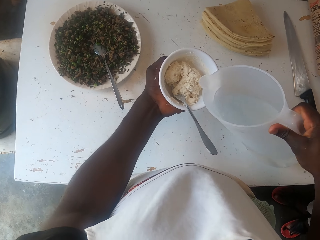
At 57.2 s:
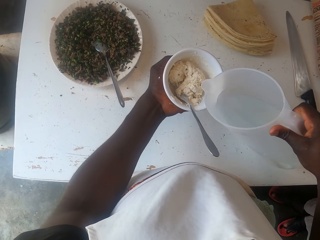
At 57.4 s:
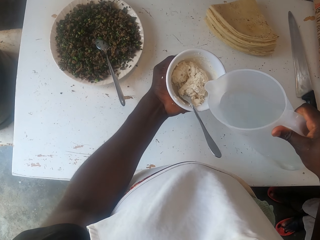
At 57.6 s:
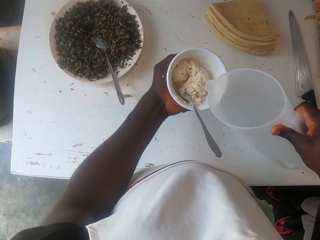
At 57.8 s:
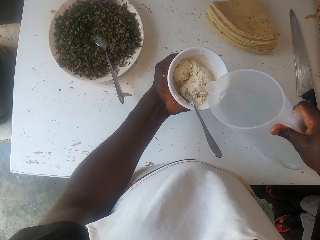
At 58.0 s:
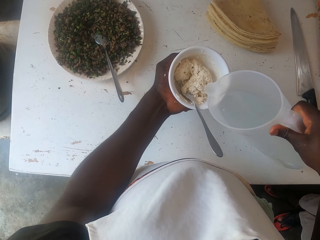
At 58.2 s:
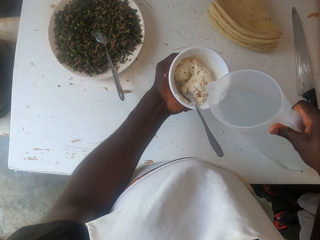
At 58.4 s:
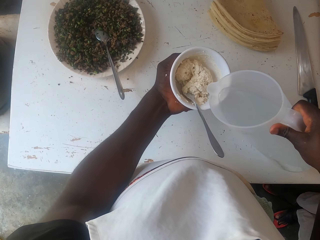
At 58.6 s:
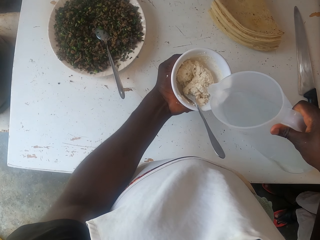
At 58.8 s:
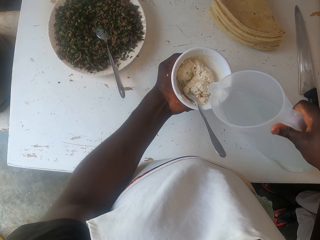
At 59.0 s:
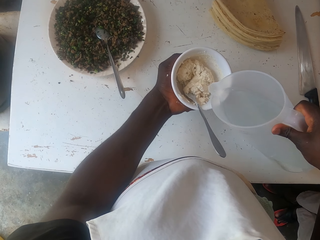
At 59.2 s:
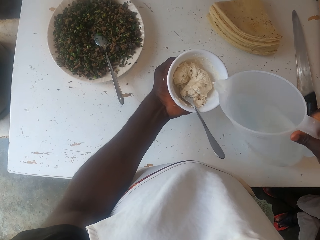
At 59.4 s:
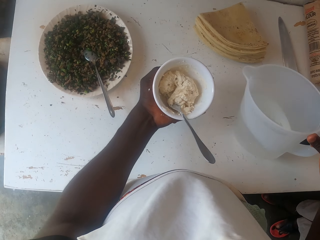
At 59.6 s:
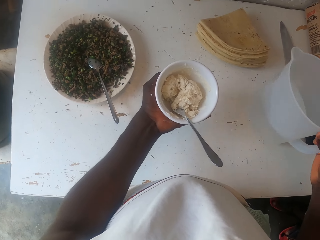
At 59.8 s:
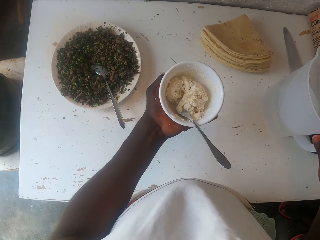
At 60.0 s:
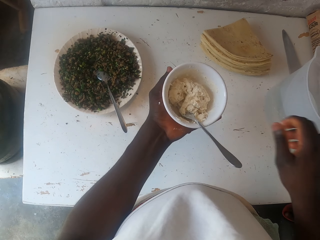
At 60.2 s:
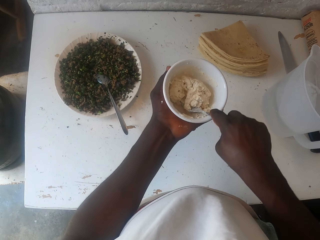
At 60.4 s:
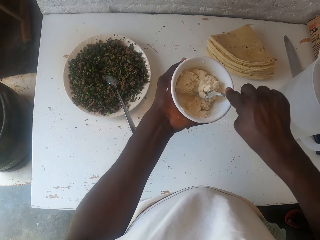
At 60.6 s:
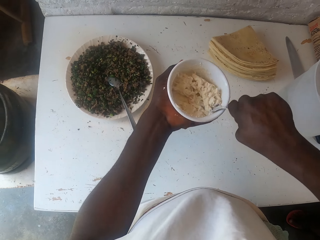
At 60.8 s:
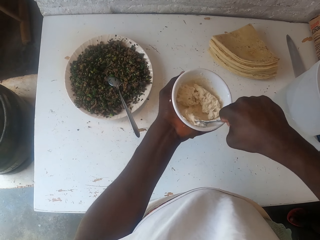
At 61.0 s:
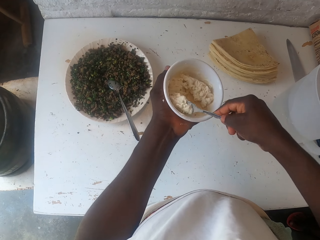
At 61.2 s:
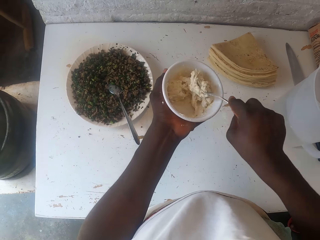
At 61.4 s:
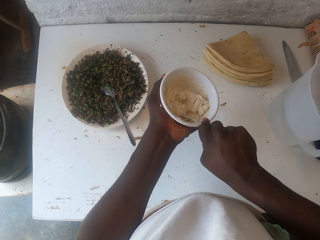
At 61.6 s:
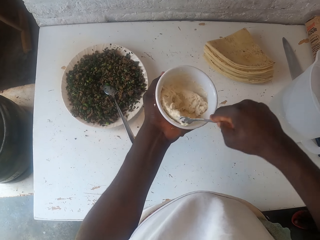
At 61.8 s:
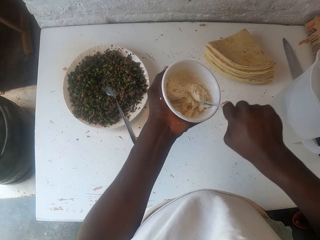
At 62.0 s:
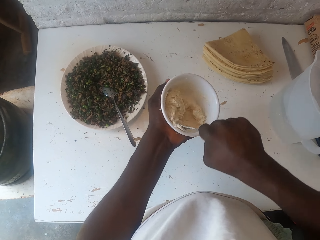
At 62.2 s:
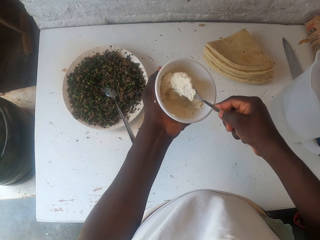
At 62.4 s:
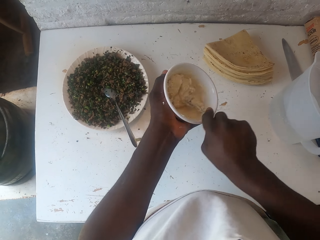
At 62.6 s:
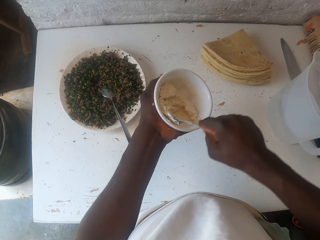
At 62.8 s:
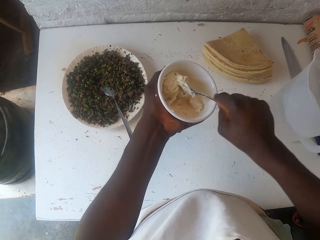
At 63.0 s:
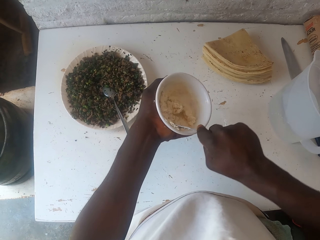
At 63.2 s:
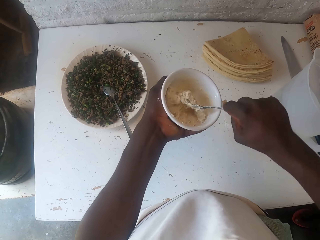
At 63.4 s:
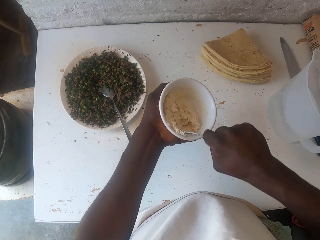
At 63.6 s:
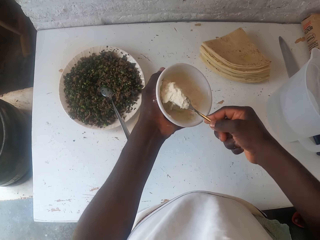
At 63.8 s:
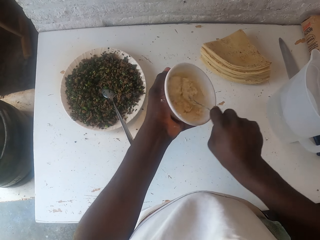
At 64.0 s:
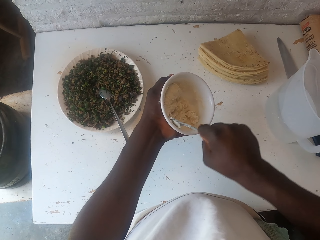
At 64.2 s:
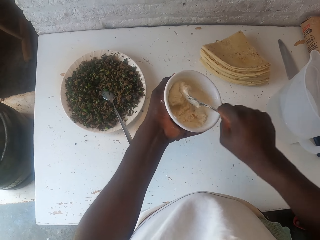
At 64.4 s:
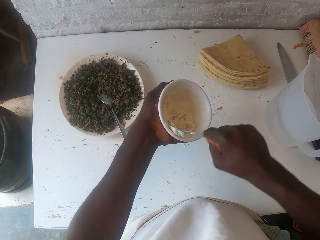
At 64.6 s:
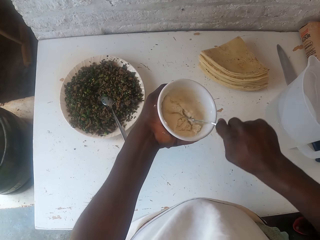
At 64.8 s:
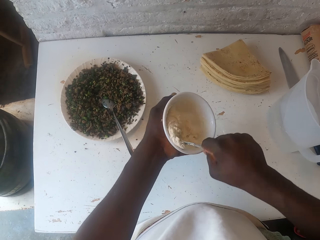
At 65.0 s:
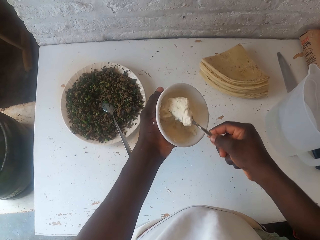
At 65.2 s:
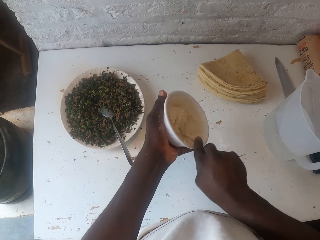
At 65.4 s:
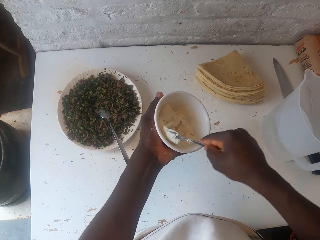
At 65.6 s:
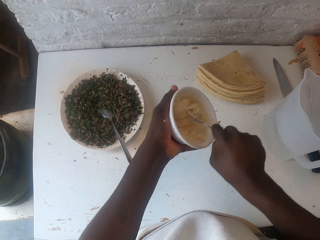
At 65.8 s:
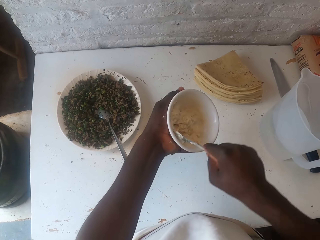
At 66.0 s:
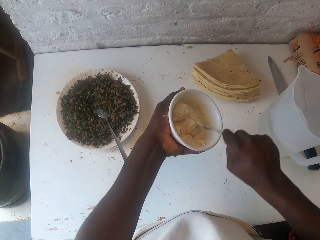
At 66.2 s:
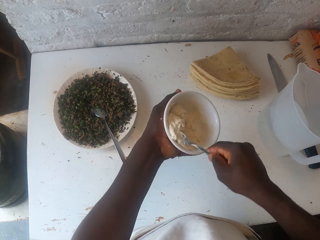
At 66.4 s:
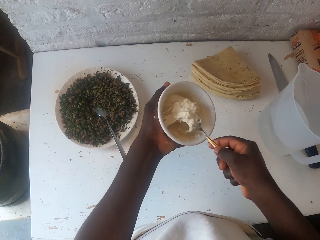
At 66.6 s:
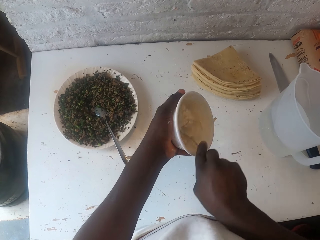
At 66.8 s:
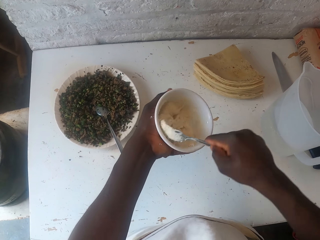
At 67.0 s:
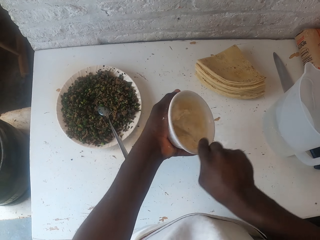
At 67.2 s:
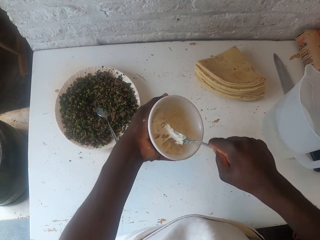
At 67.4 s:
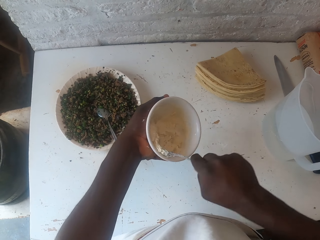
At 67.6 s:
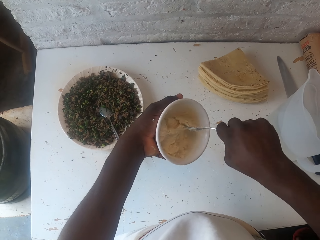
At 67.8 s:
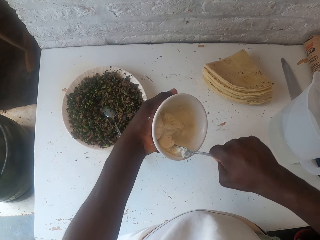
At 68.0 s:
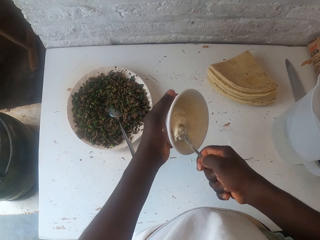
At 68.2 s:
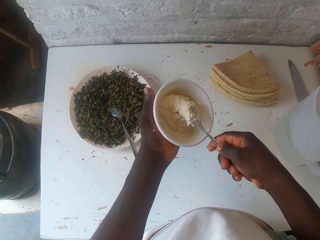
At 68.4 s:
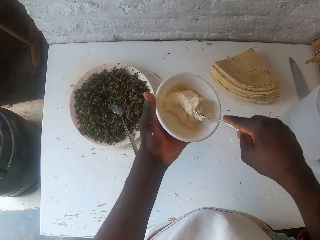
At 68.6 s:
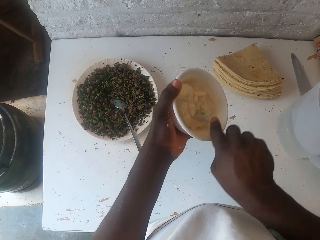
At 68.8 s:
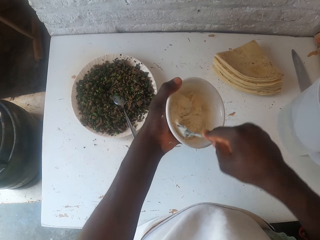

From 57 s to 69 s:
The camera wearer adds water to the dough. They put the jug of water down. They pick up the spoon. They mix the dough.

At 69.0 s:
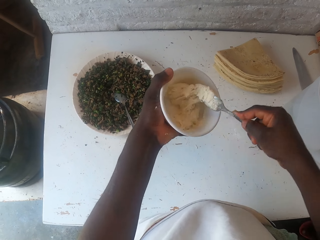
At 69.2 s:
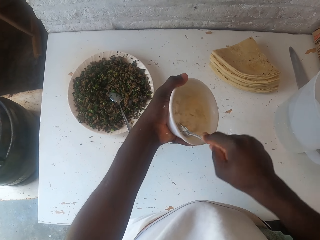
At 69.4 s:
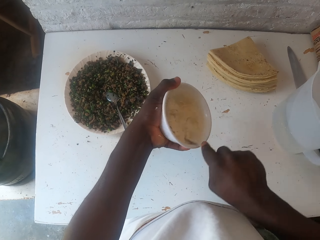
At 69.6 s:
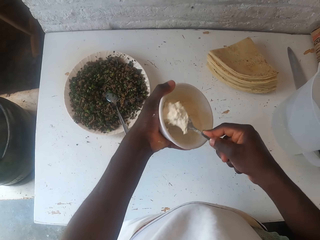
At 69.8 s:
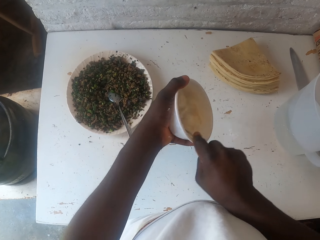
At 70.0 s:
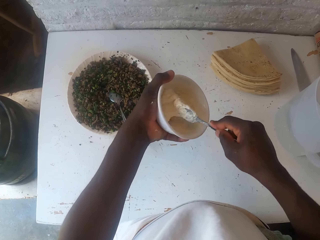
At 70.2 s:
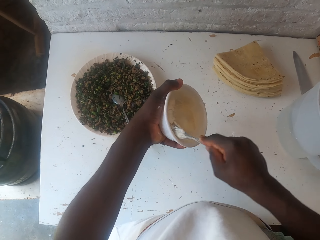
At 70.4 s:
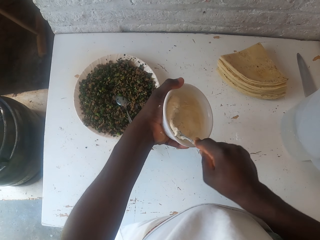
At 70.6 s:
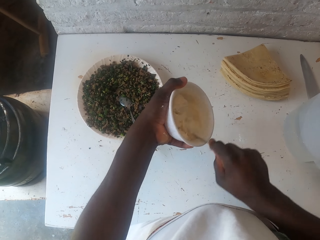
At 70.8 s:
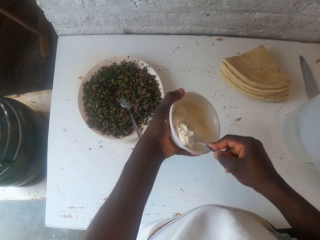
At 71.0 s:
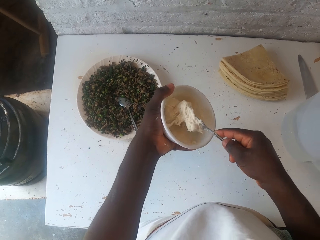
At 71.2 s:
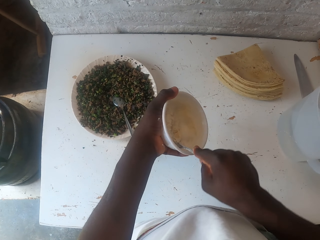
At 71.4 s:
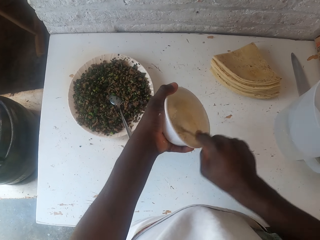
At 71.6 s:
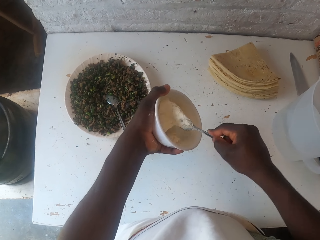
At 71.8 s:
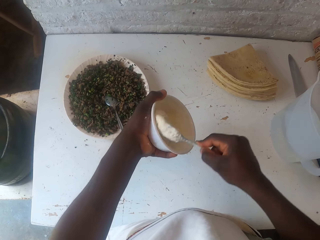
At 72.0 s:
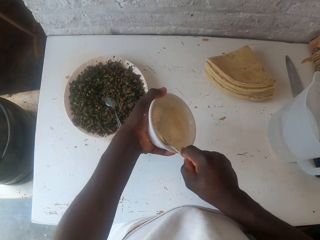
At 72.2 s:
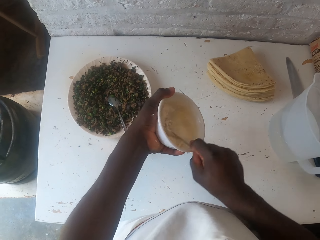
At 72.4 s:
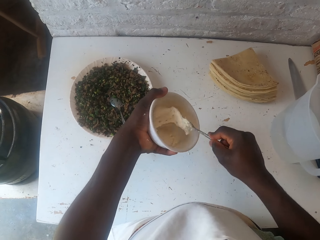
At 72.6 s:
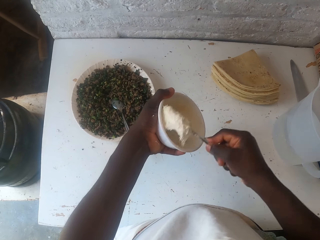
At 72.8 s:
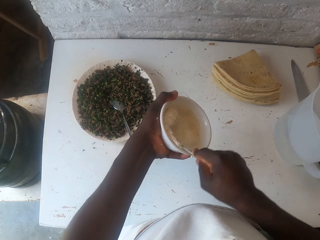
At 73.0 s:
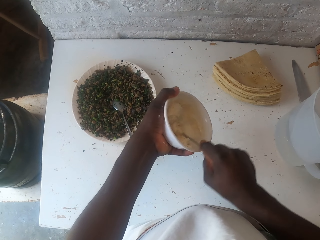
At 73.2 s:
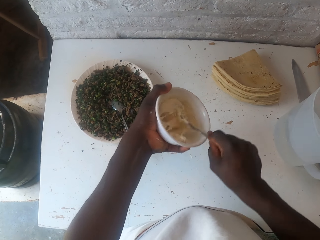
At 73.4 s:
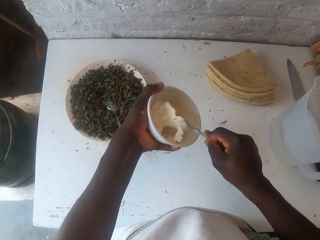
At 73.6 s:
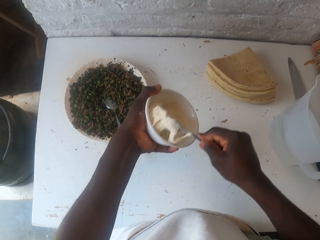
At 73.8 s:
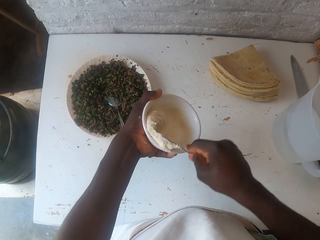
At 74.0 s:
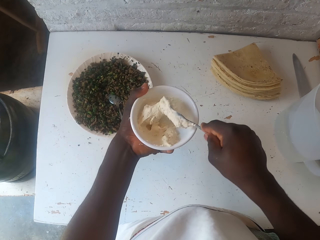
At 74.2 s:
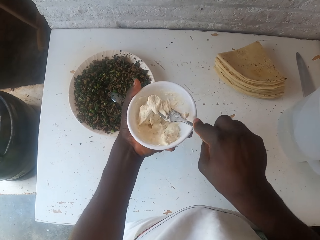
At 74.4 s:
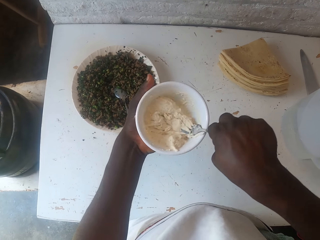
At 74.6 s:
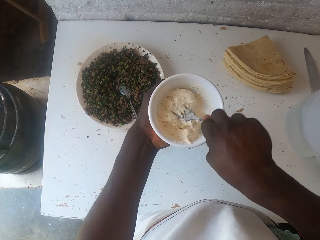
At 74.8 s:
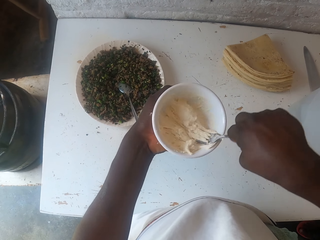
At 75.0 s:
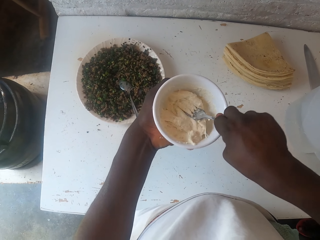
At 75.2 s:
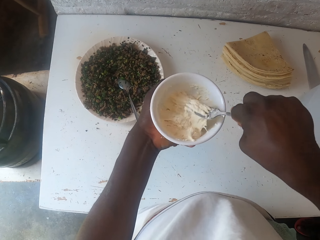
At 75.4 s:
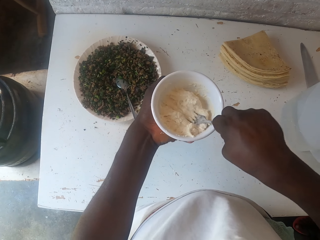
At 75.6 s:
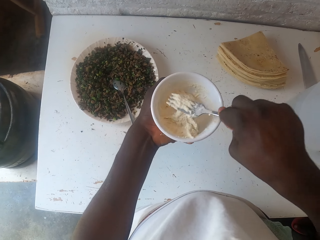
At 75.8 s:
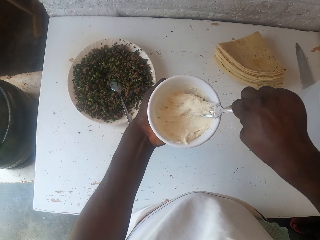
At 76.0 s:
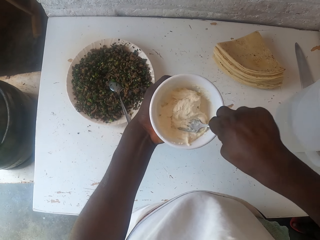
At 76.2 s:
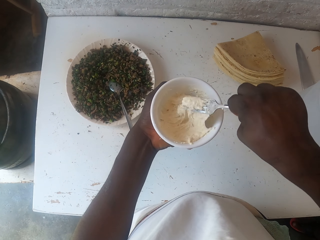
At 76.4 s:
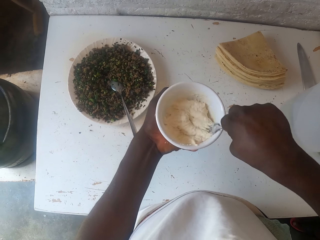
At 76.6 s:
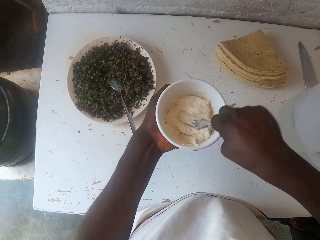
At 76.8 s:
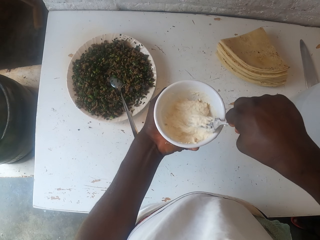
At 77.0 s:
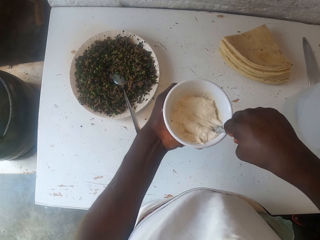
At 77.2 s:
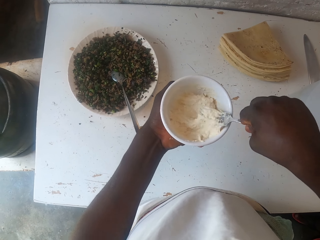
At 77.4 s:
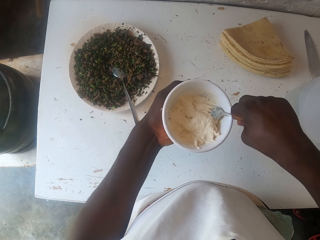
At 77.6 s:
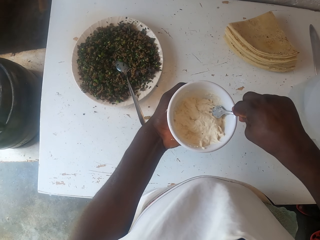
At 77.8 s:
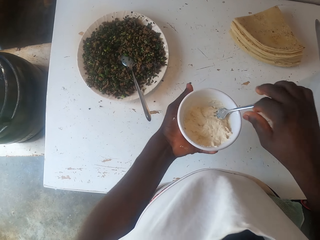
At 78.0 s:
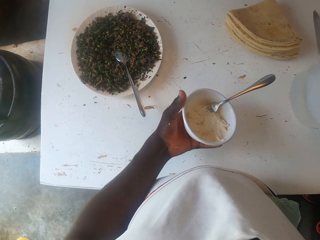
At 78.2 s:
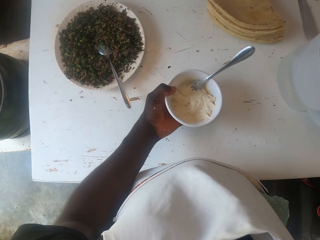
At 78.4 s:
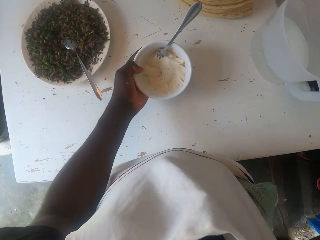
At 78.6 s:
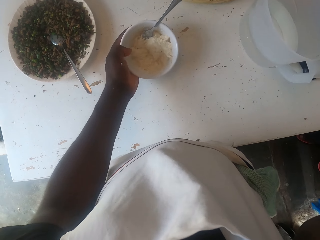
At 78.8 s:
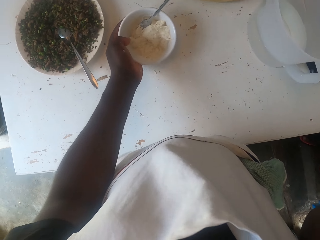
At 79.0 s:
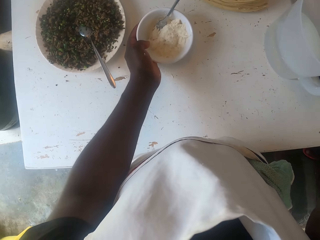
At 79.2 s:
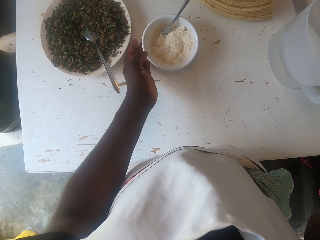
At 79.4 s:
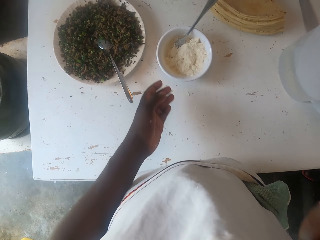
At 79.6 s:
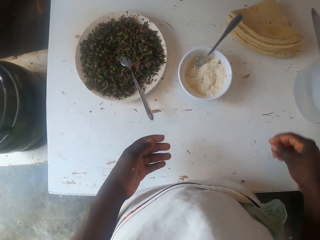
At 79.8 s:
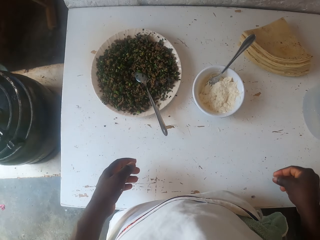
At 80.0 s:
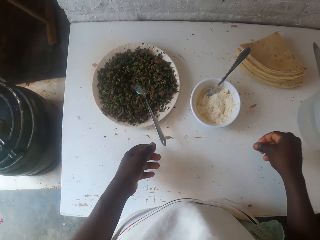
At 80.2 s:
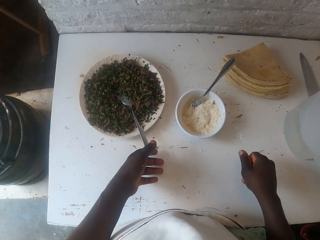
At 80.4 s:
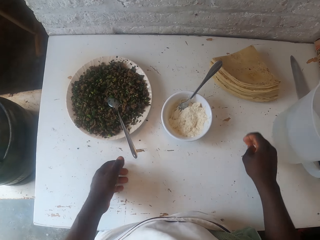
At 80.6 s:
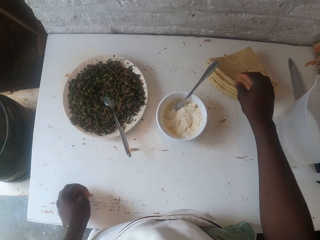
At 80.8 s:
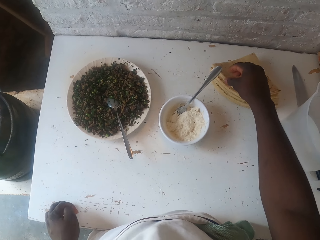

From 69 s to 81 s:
The camera wearer places the dough dish down.
